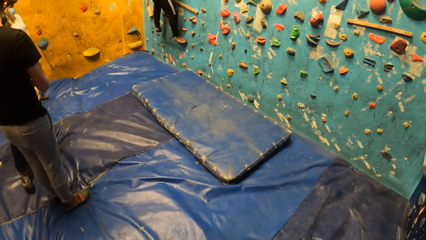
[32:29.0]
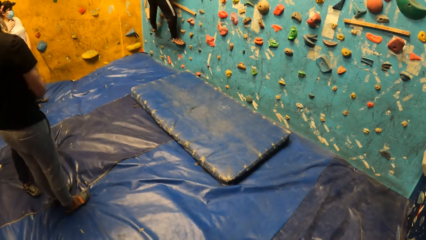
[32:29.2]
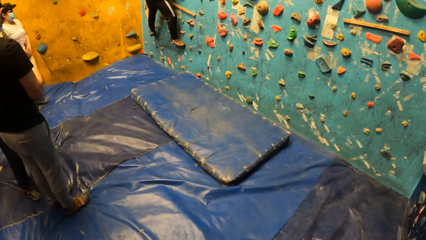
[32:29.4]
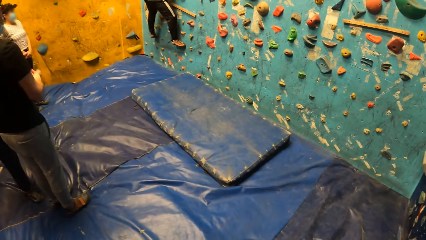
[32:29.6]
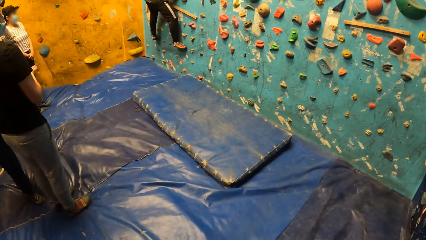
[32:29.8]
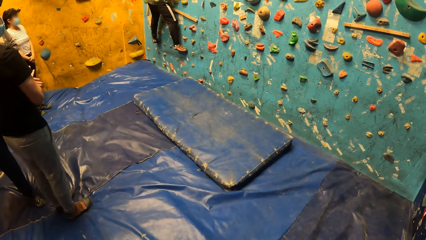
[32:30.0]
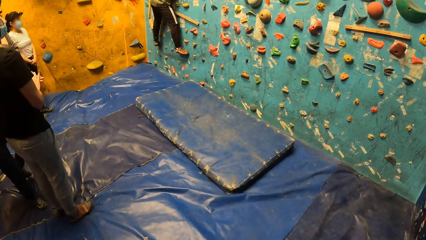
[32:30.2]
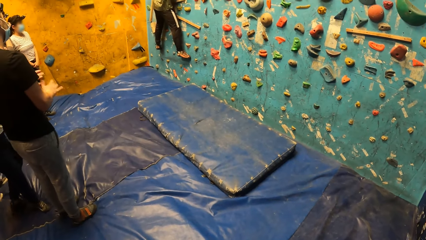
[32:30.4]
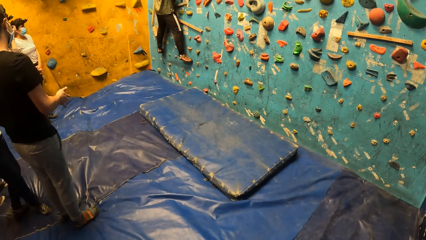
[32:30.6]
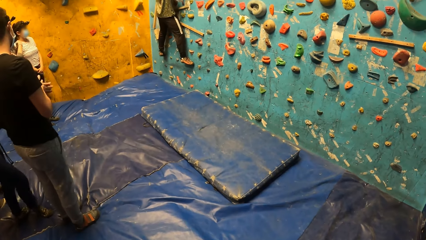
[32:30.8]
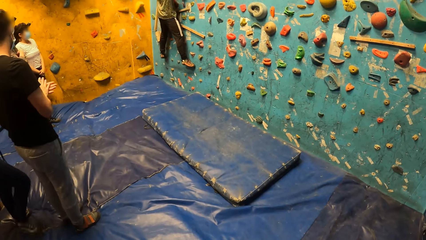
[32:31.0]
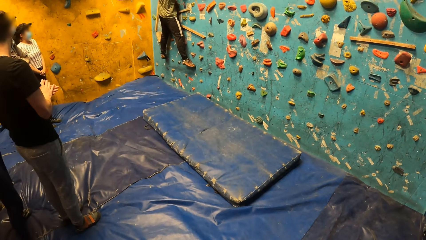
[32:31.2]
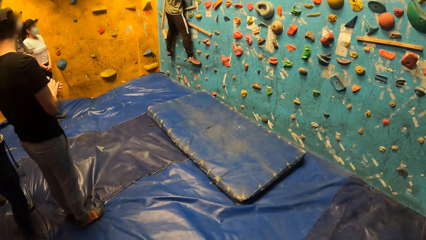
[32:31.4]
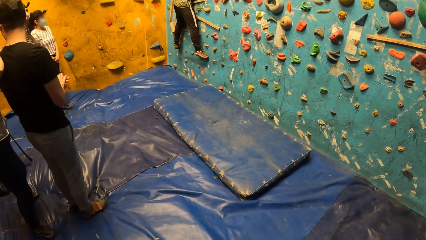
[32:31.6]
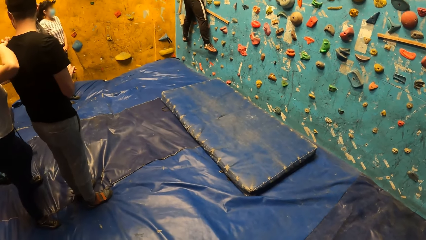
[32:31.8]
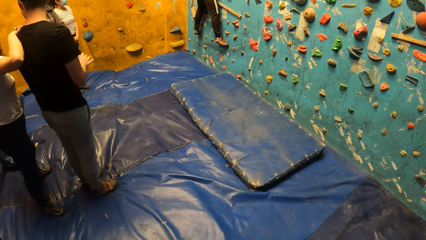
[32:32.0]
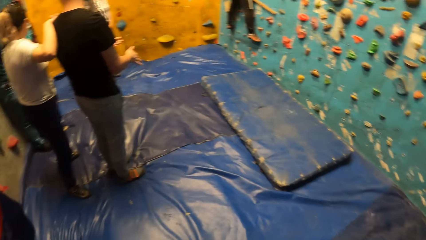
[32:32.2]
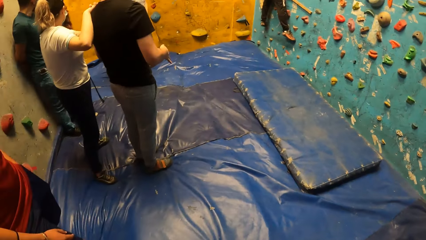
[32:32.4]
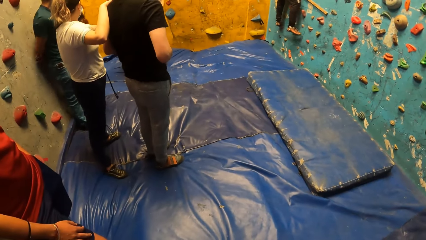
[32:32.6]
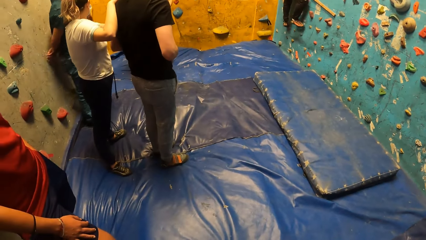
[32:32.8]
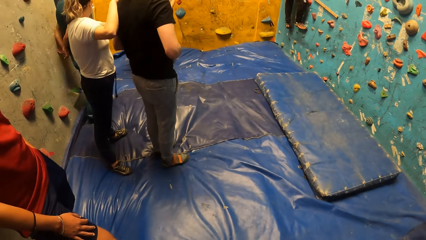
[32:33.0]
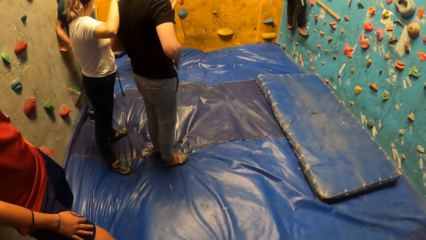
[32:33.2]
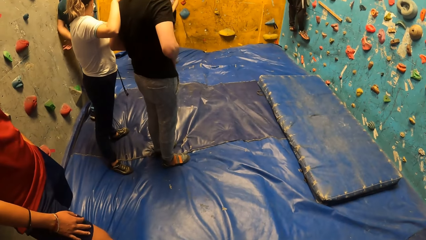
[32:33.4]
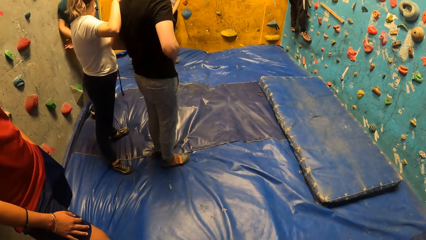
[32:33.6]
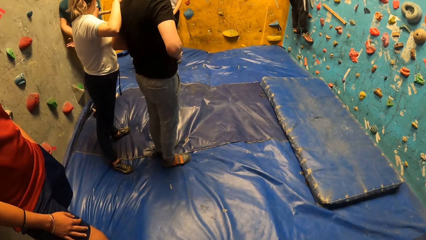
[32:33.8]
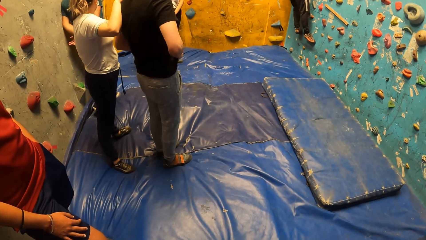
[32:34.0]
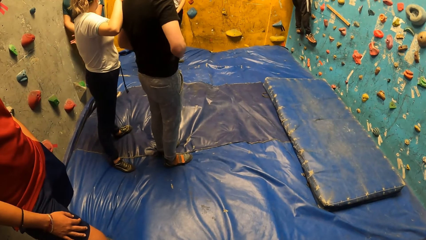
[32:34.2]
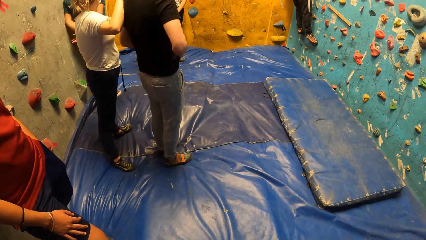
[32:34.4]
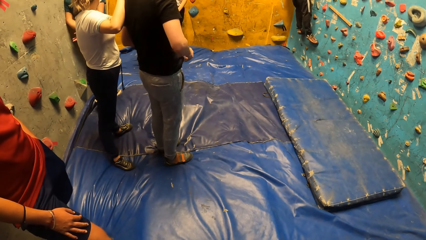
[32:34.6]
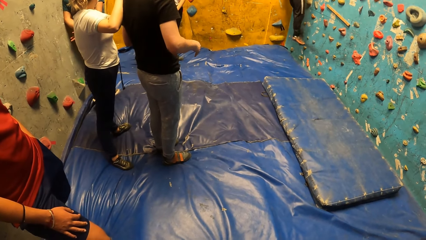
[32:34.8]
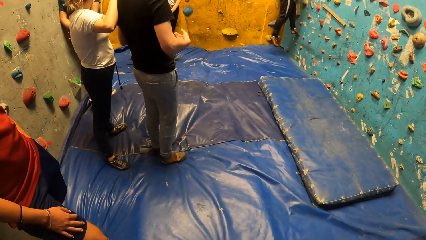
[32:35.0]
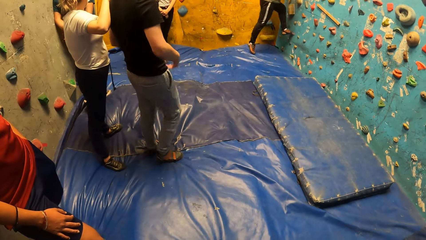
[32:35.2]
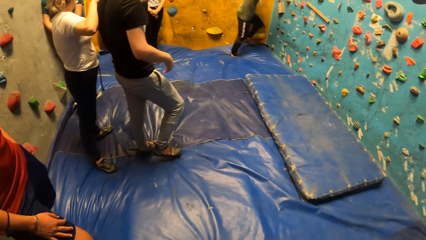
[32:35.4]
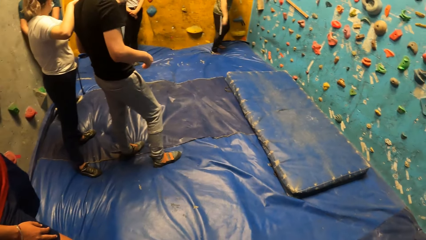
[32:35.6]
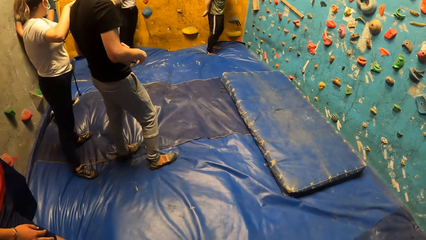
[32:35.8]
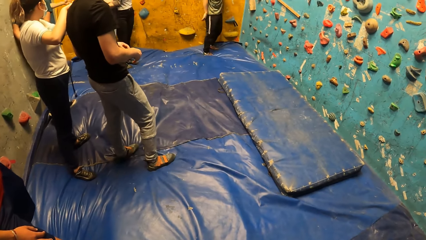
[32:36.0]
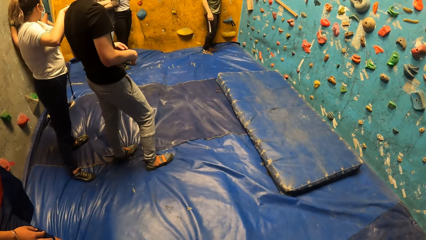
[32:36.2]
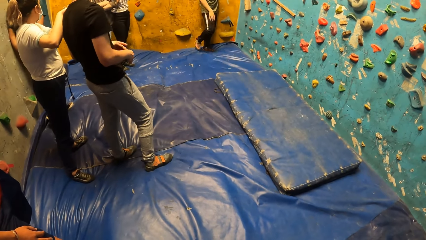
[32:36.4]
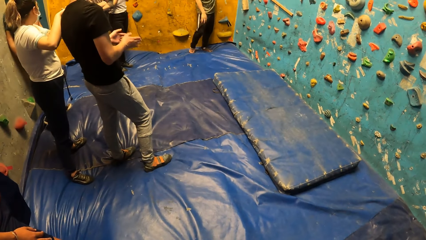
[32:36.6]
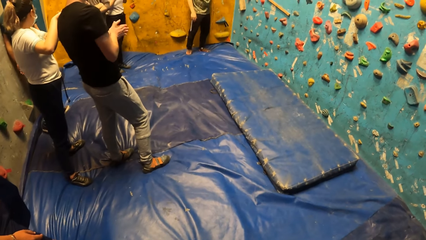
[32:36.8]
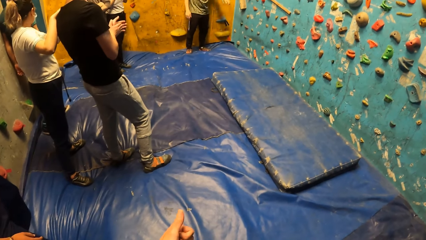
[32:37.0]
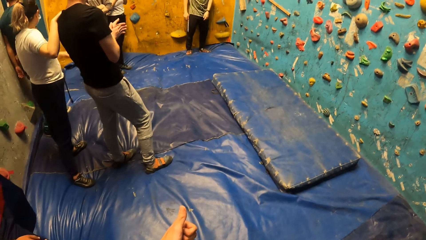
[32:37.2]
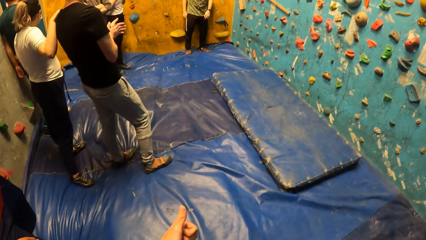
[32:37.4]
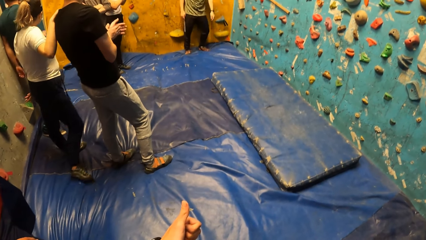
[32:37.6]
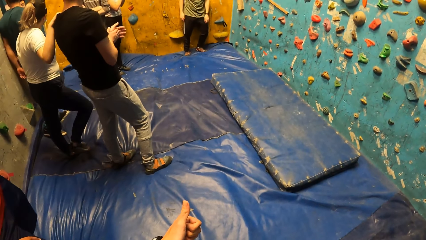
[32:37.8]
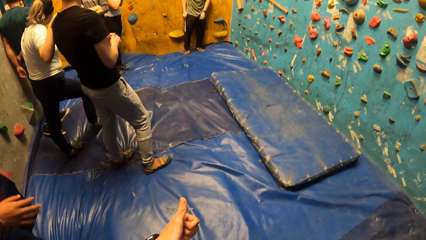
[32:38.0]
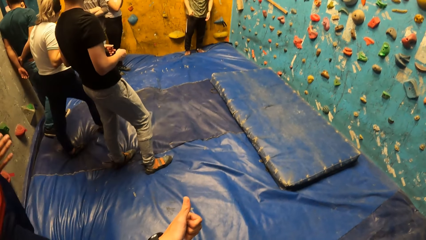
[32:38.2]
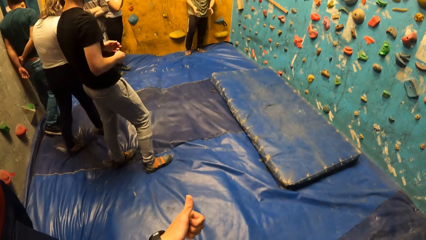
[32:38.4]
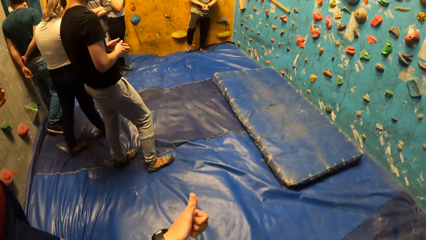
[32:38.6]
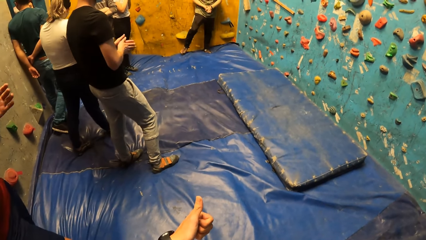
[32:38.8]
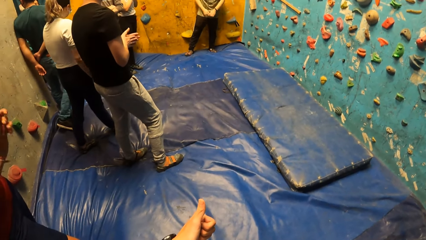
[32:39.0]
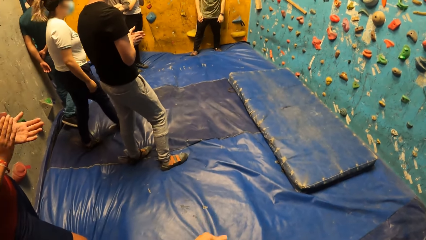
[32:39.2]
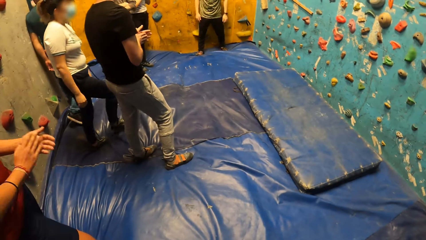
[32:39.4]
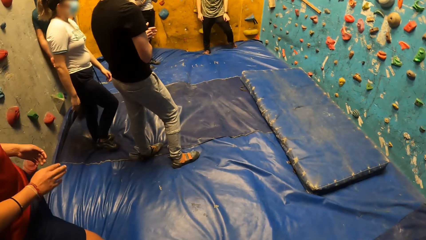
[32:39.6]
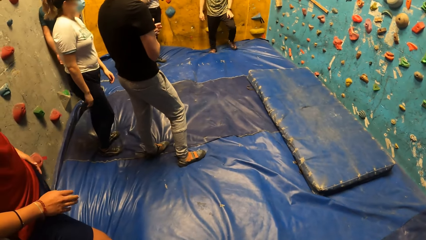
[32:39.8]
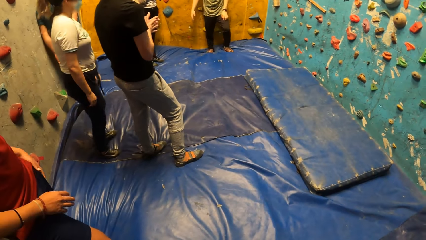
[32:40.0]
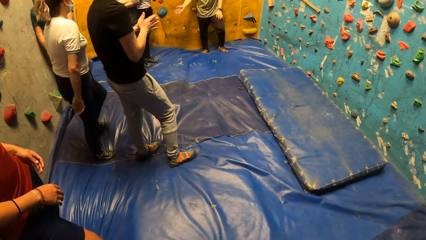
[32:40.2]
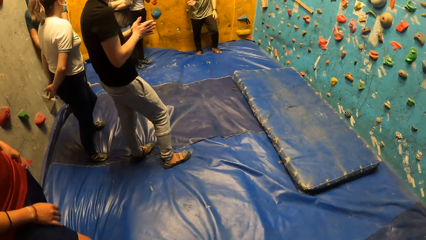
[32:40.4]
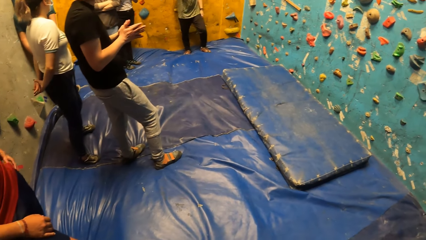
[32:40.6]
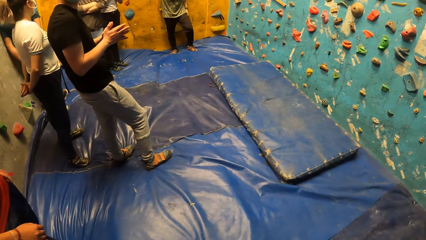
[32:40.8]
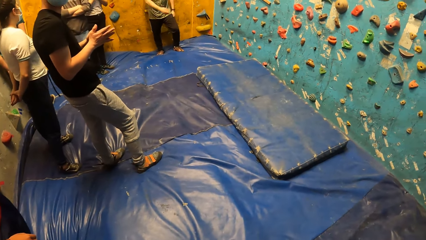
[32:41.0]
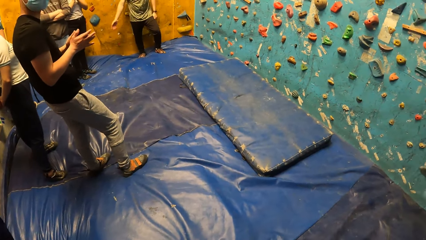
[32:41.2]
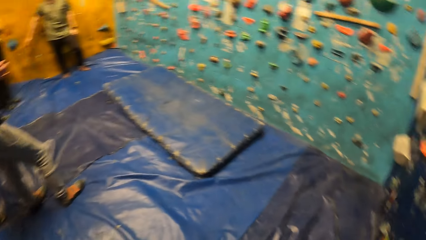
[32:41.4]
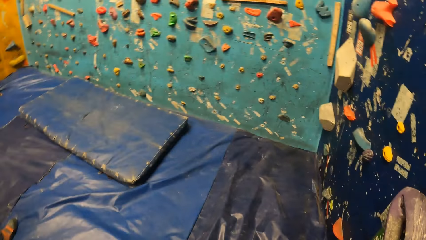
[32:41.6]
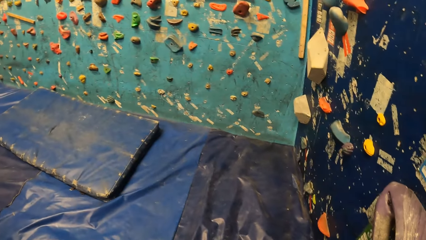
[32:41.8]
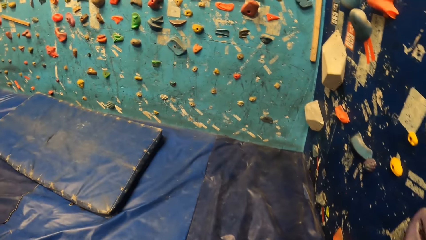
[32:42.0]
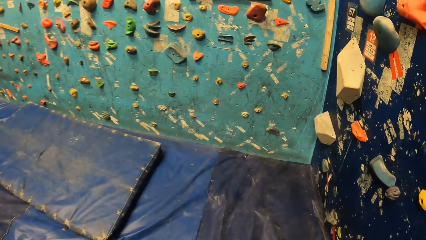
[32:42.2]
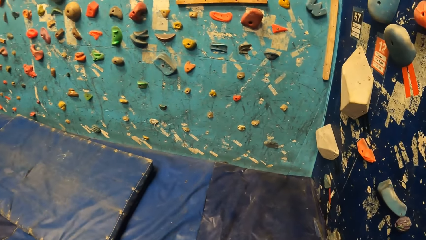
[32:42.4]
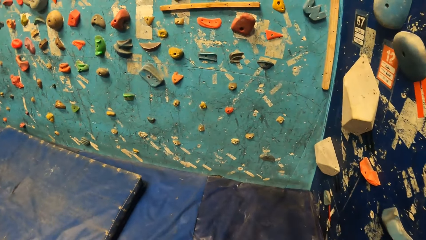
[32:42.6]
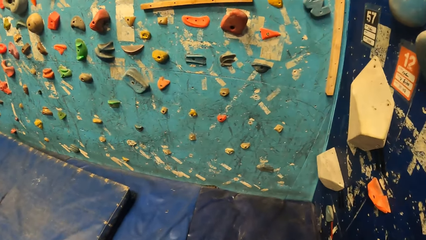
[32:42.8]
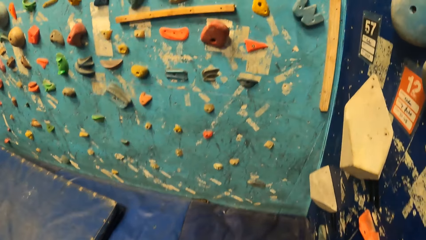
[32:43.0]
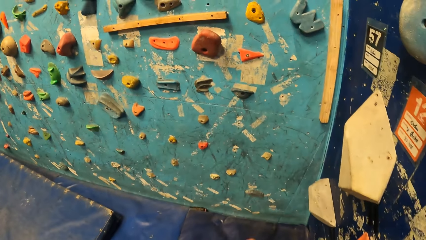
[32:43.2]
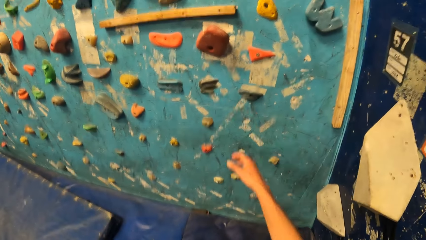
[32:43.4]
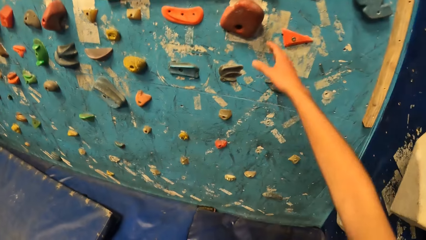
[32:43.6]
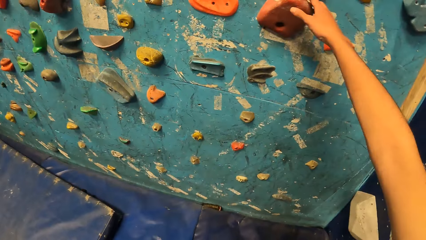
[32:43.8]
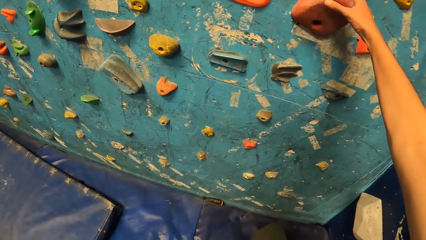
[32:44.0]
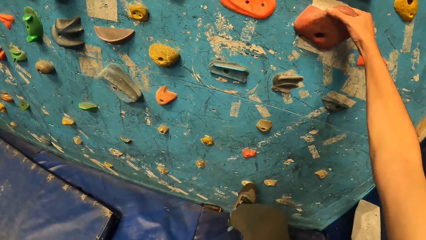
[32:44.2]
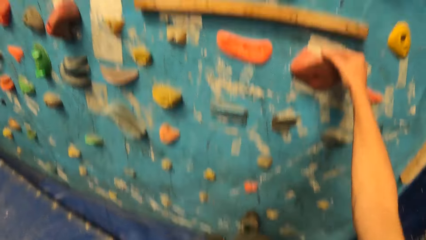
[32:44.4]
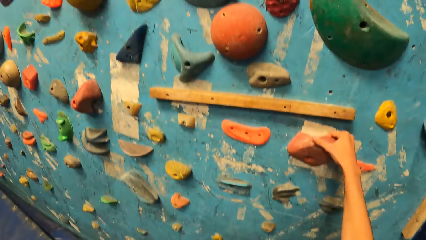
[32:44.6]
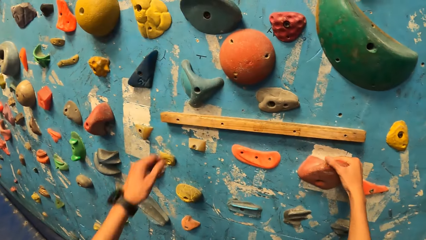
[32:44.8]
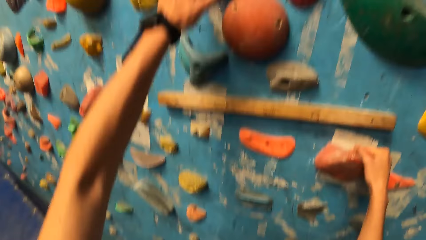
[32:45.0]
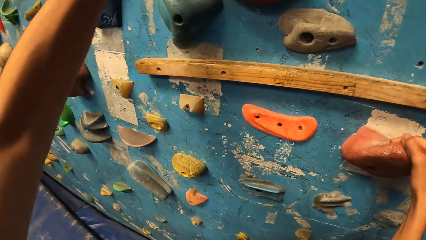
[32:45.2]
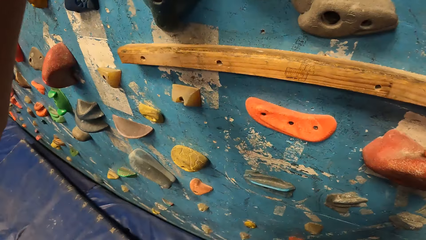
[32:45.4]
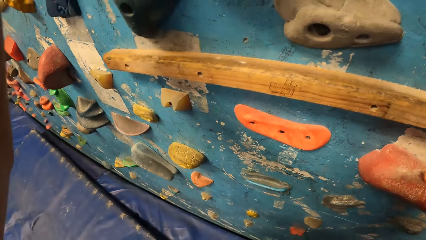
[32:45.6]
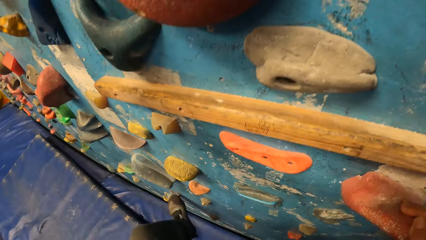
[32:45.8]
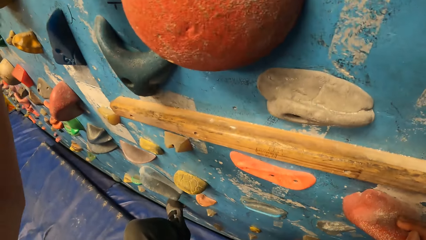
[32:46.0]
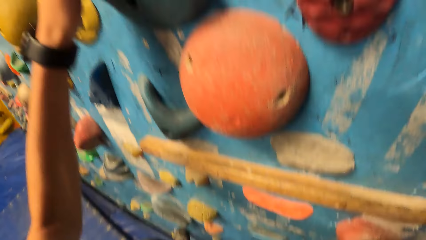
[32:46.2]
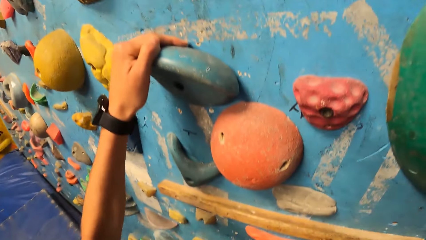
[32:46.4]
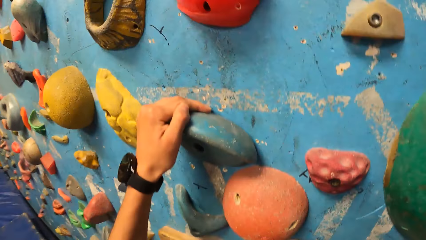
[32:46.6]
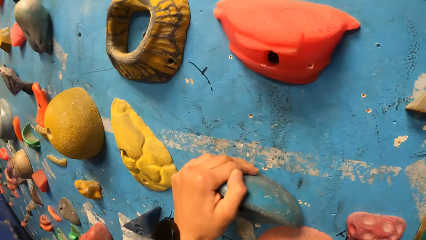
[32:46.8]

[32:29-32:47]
A man speaks and wipes hands. A woman holds a shoulder. Another man jumps on a landing mattress. The camera wearer raises her left thumb. A man scratches the hands. The woman steps forward. The camera wearer lowers her left thumb. The man gesticulates with his left hand. The woman steps back. The camera wearer climbs the bouldering wall with both hands. She holds a handle.
